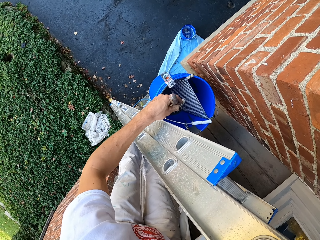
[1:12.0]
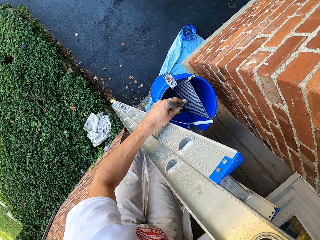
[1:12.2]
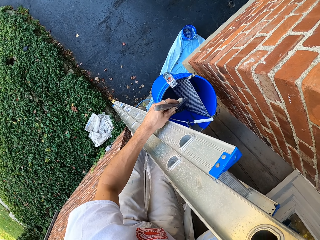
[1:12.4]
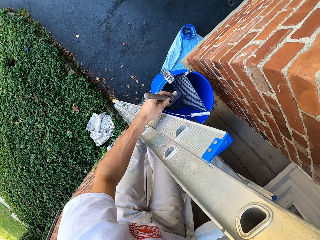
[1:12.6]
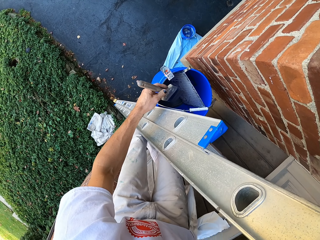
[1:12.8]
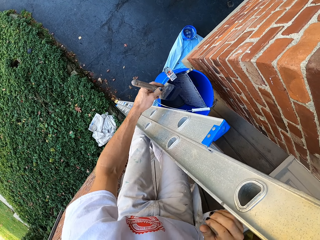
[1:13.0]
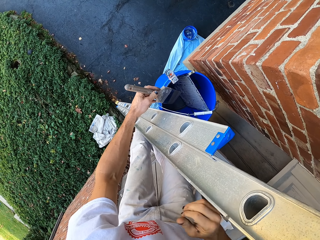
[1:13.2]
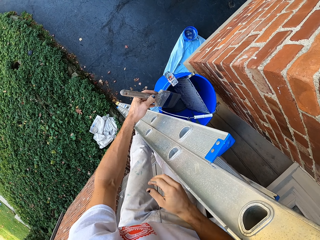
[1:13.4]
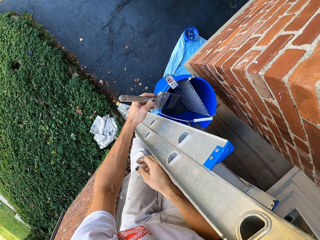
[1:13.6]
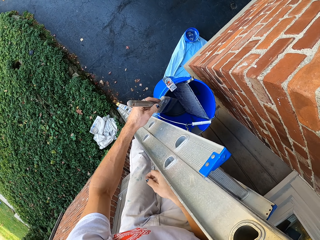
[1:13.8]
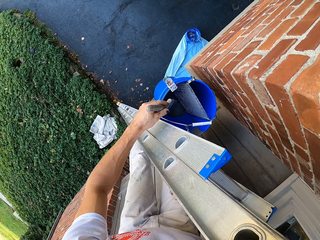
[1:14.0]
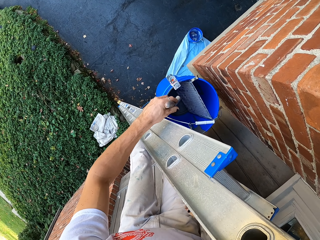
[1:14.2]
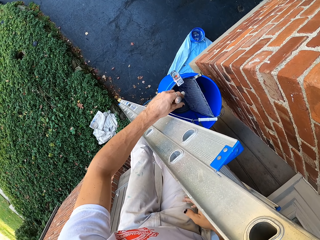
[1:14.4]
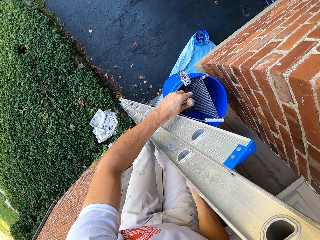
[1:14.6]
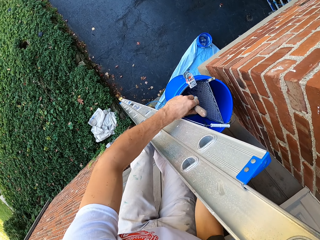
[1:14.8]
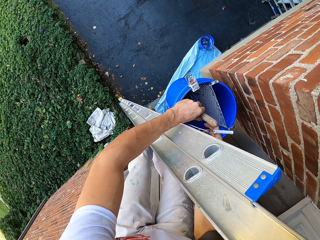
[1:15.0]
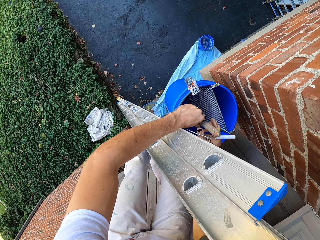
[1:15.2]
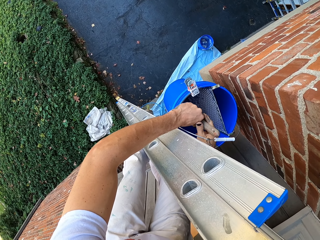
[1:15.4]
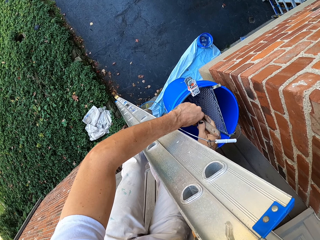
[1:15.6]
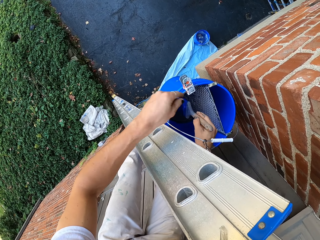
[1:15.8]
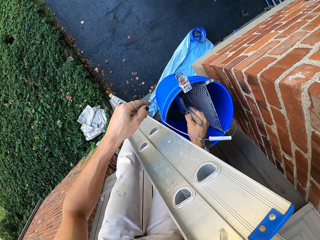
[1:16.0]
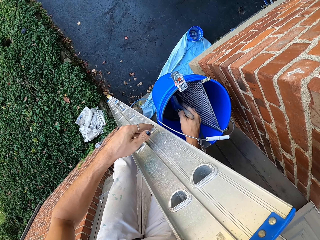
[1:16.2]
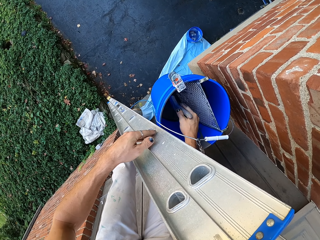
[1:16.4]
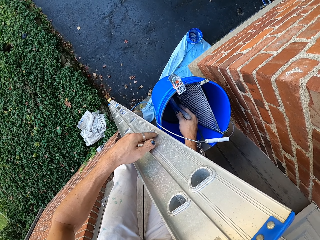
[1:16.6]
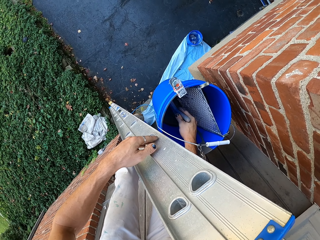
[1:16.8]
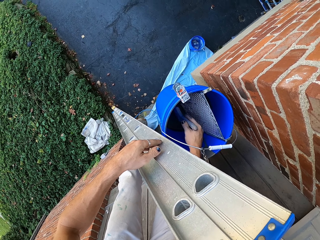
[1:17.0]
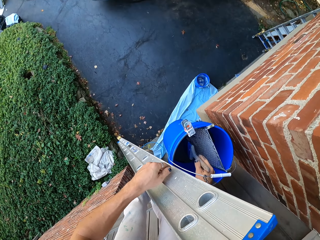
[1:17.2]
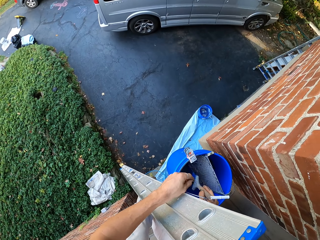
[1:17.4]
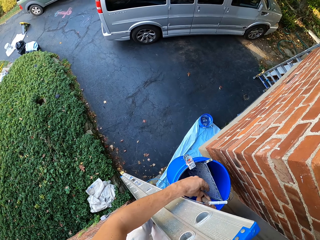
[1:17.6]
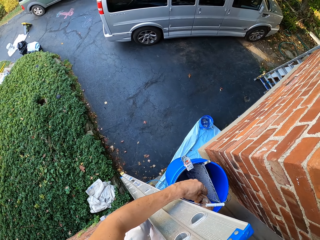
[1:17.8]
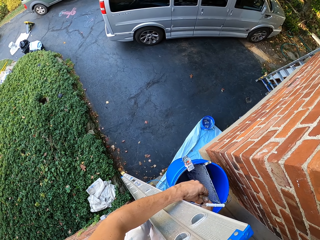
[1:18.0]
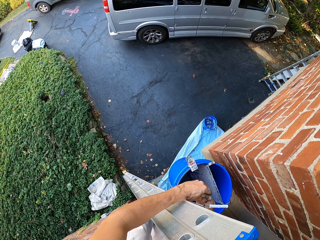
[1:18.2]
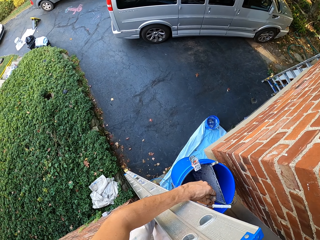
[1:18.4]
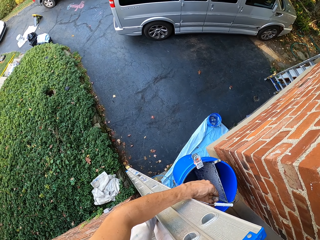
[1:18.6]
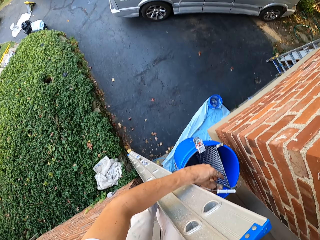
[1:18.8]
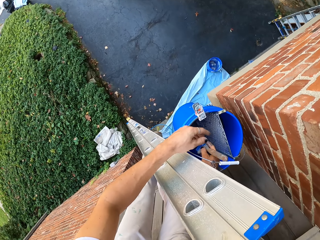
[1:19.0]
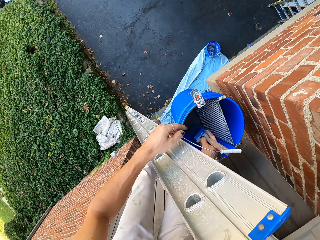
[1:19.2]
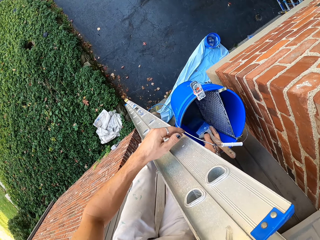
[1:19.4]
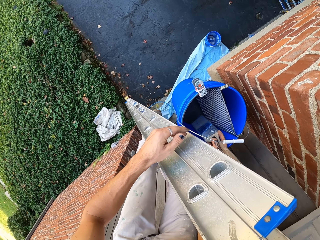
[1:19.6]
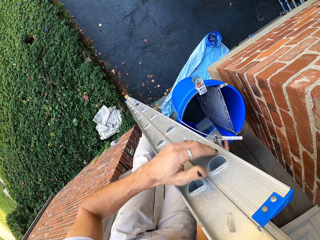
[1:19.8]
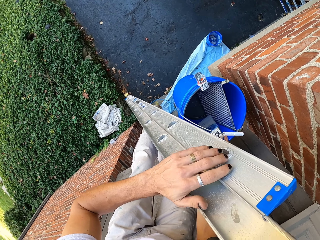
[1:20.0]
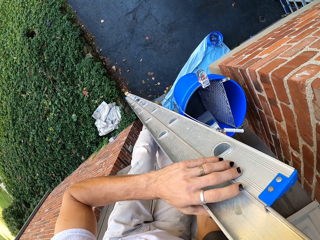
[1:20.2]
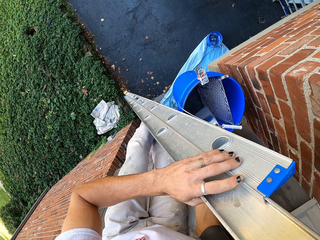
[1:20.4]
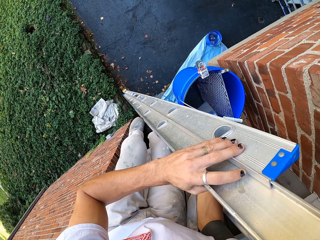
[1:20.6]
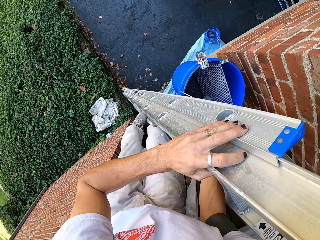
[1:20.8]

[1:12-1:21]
The camera wearer exchanges the paint brush to the right hand. They scoop paint from the paint bucket. They touch the right hand with the left hand. They remove the brush from the bucket.

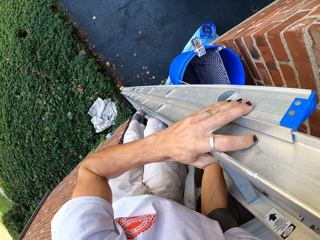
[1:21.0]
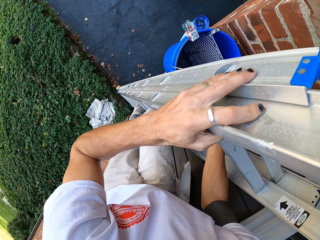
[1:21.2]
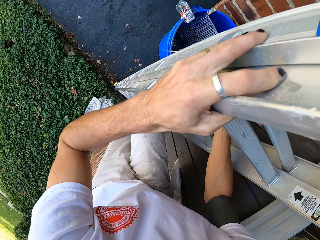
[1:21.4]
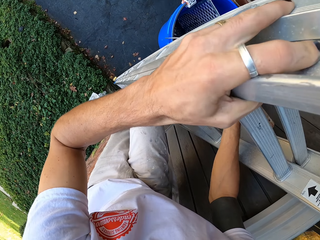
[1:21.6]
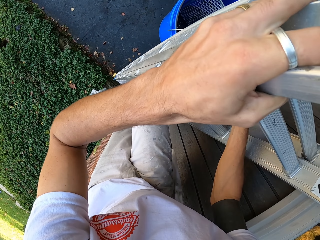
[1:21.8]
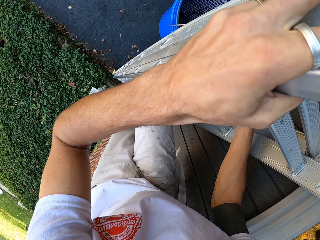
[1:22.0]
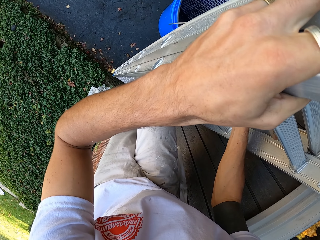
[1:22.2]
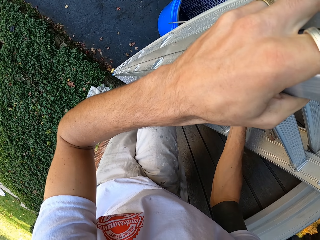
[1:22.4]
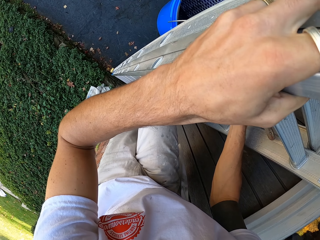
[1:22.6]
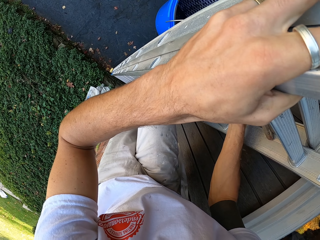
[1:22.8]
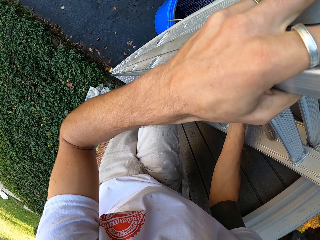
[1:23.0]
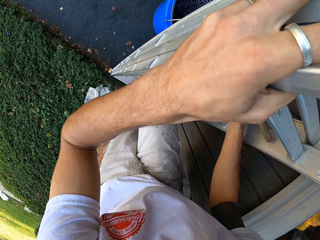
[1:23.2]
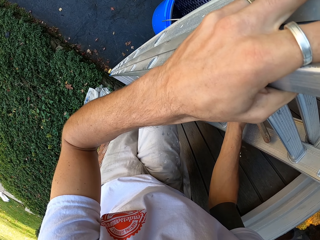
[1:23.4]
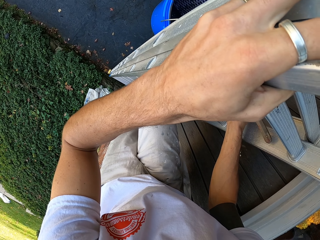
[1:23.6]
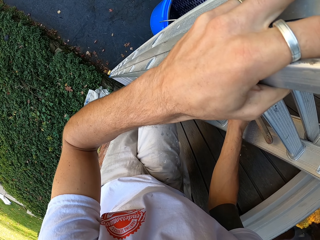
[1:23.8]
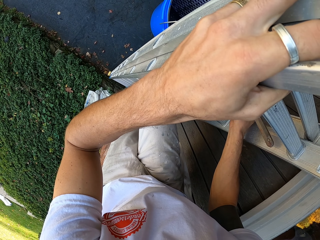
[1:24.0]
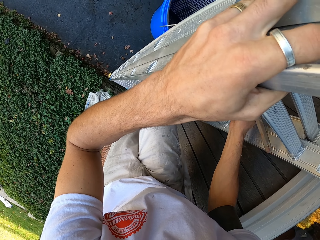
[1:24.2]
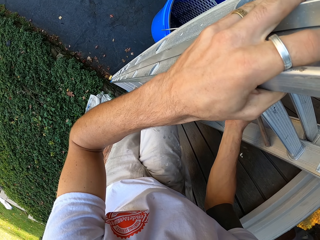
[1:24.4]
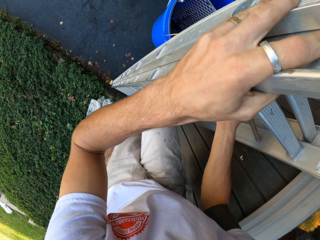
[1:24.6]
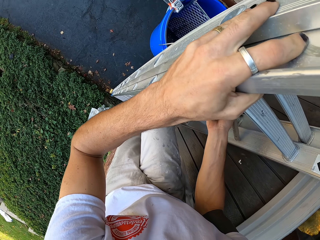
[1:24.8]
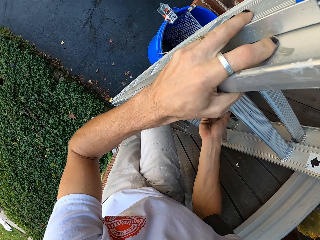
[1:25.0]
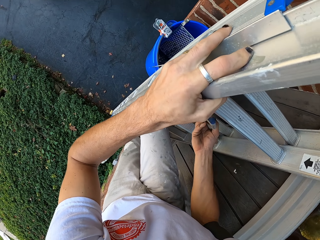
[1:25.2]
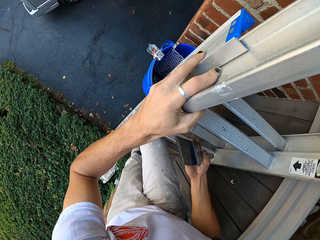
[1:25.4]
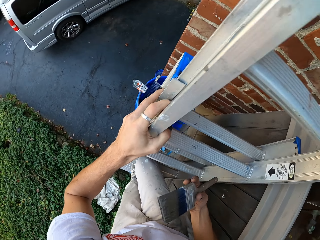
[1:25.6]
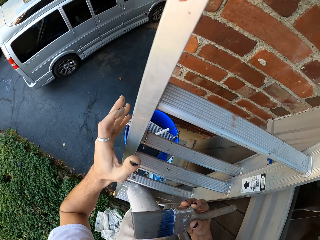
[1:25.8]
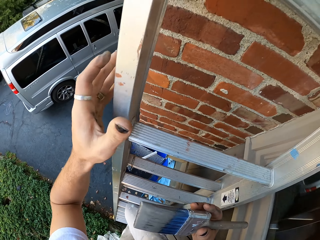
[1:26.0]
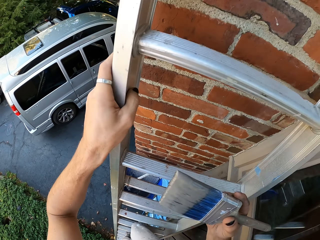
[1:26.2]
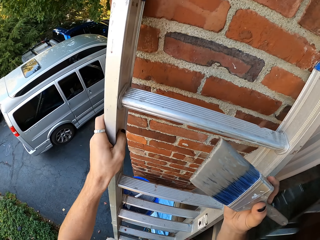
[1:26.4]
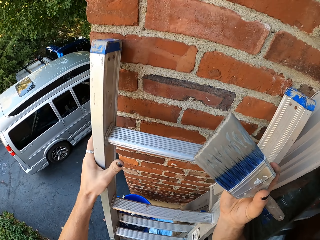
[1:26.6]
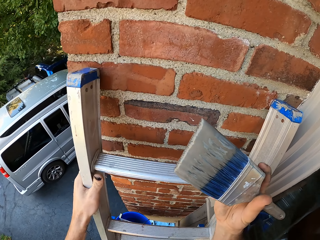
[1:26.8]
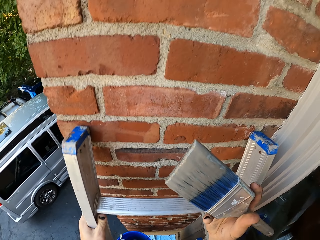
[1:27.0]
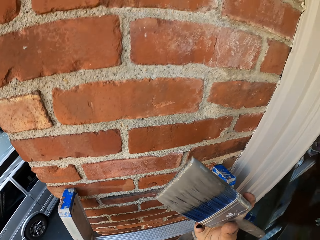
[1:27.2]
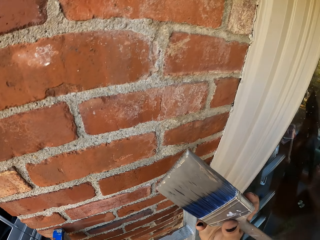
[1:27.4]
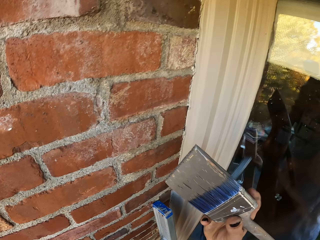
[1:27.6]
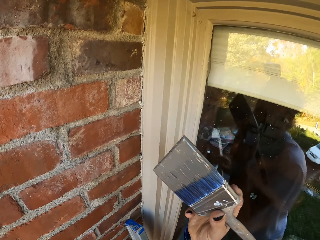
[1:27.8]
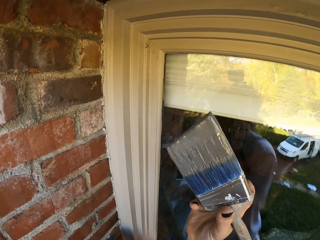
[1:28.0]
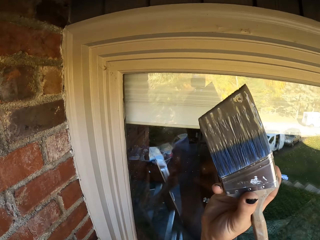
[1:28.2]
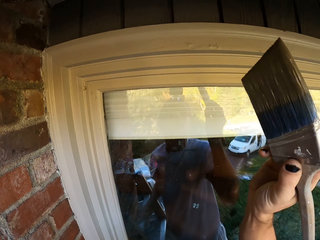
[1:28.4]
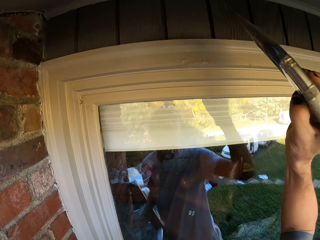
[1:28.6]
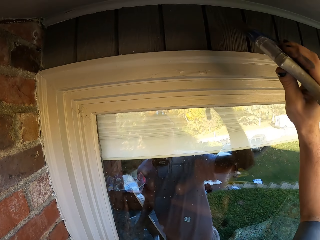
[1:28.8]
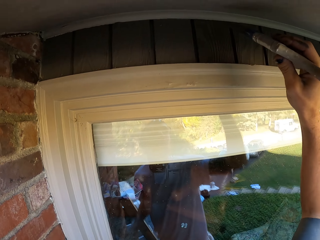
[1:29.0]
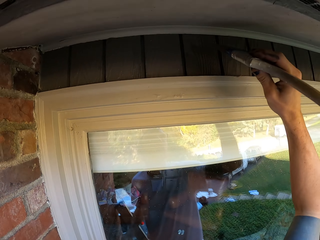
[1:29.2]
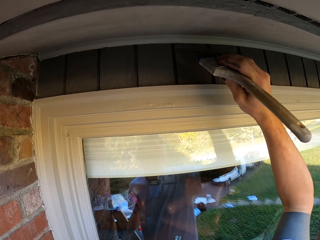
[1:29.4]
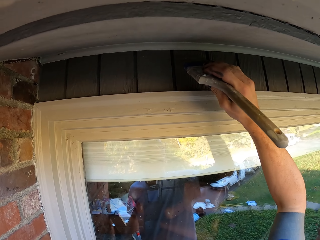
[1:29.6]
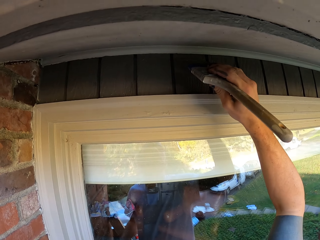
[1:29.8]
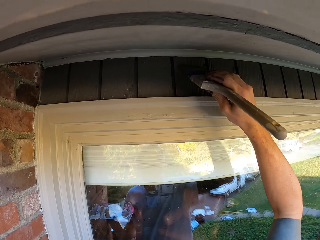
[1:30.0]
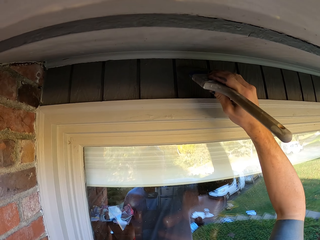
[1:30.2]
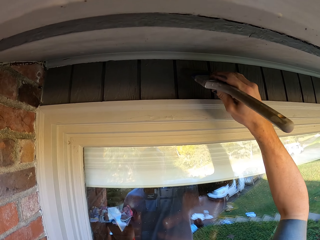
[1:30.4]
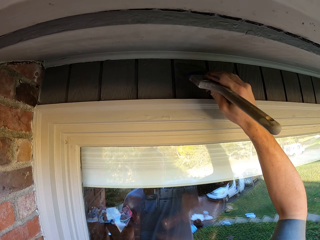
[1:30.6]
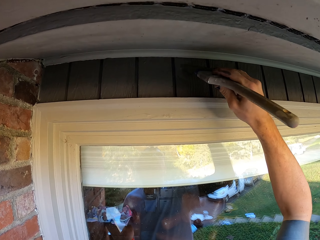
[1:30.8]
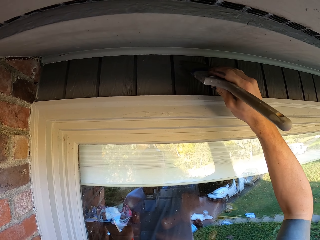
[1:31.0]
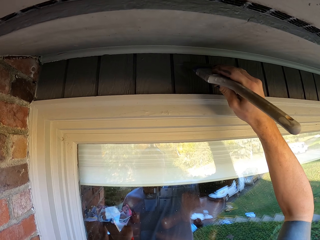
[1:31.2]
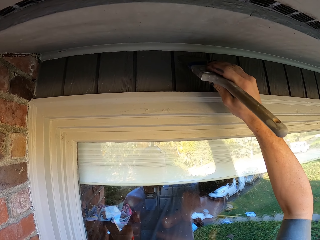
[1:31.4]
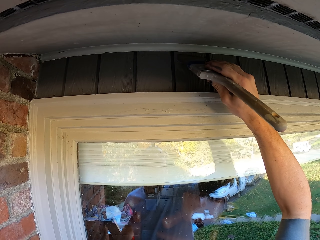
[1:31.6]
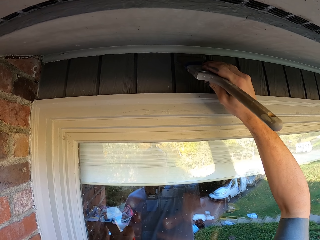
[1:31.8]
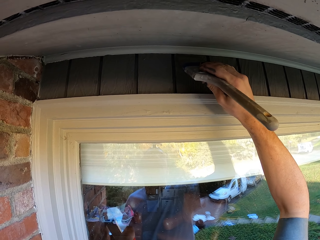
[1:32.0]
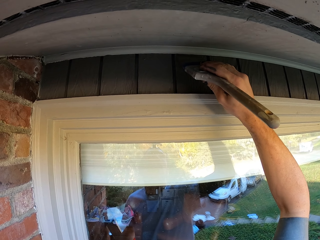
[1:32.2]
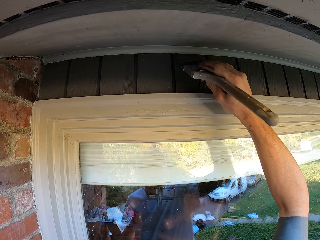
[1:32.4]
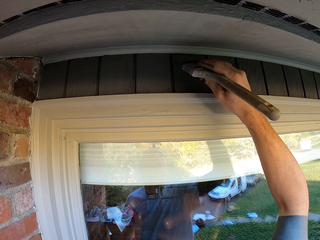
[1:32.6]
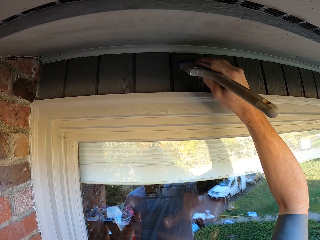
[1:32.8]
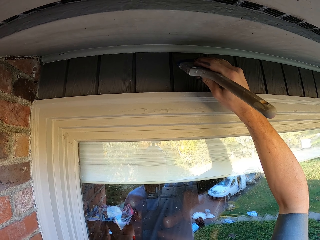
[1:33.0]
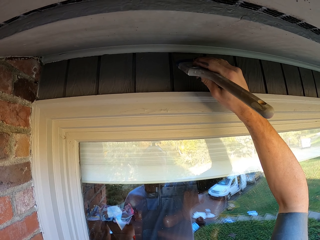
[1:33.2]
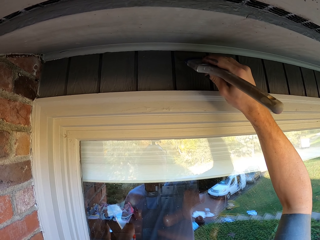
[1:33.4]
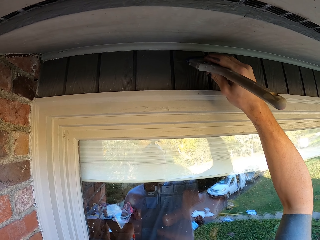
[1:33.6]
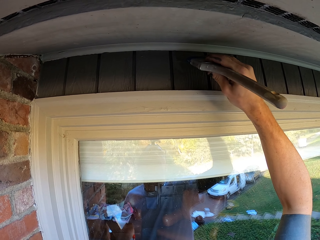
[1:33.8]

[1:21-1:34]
The camera wearer climbs down the ladder. They dip the brush in the bucket. They climb up the ladder. They paint a lintel with the paint brush.
